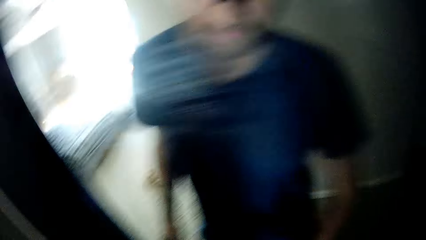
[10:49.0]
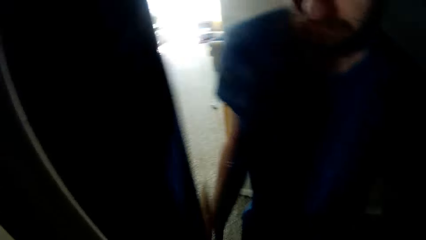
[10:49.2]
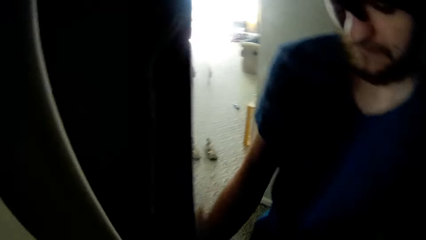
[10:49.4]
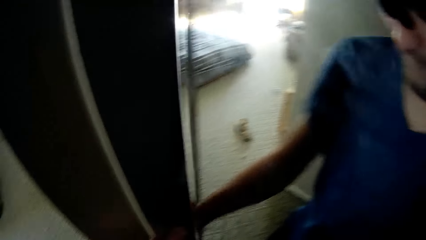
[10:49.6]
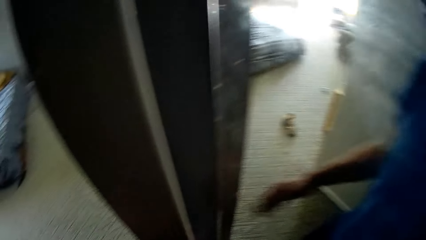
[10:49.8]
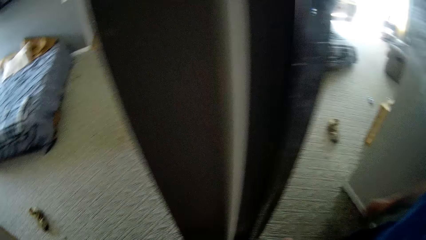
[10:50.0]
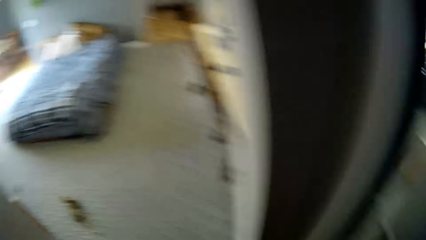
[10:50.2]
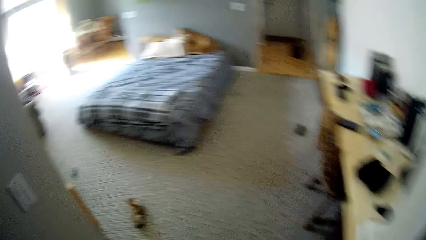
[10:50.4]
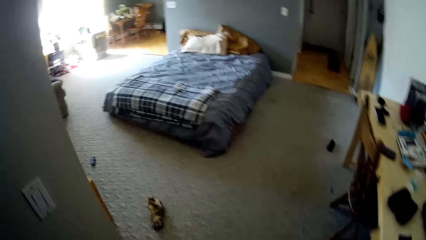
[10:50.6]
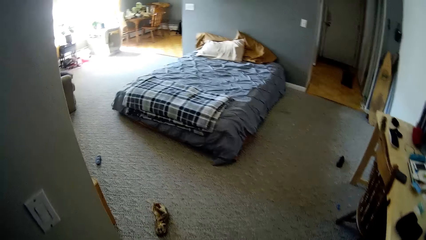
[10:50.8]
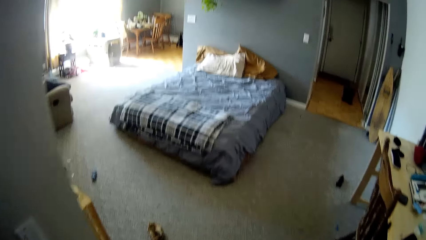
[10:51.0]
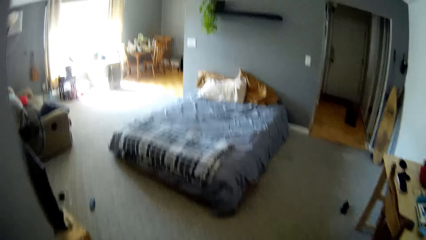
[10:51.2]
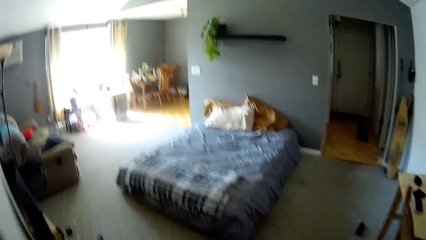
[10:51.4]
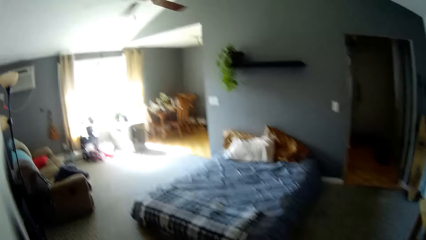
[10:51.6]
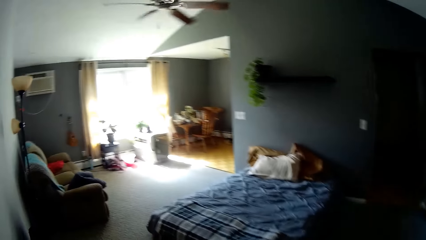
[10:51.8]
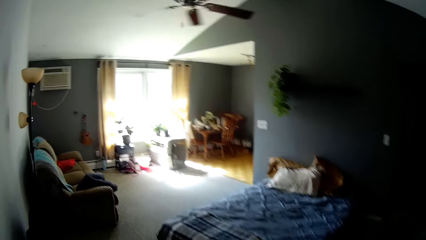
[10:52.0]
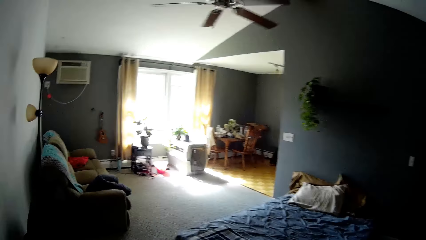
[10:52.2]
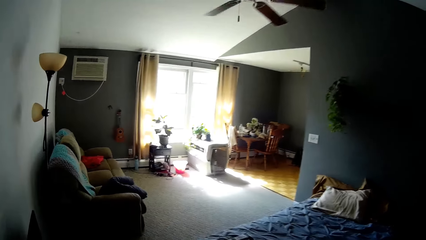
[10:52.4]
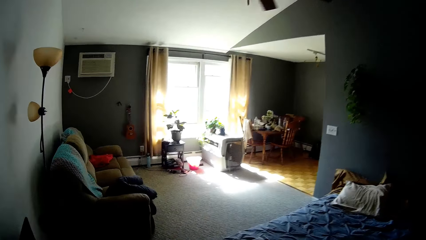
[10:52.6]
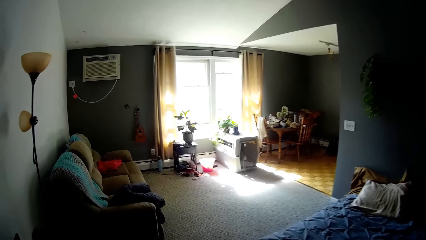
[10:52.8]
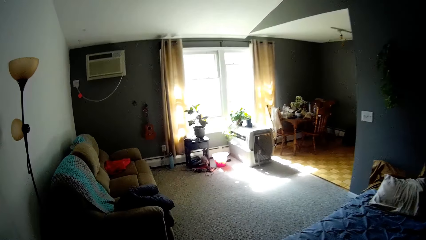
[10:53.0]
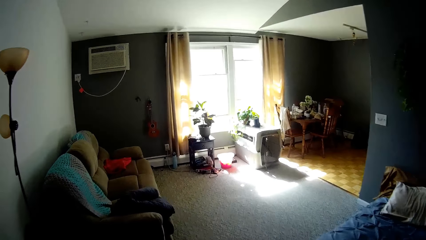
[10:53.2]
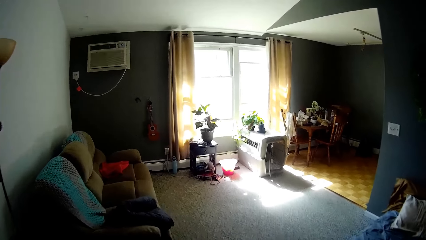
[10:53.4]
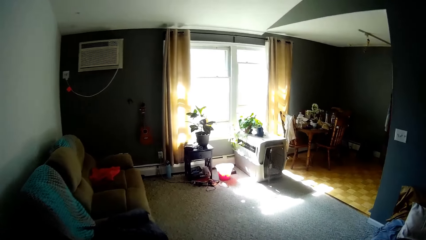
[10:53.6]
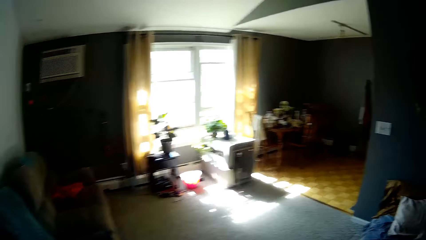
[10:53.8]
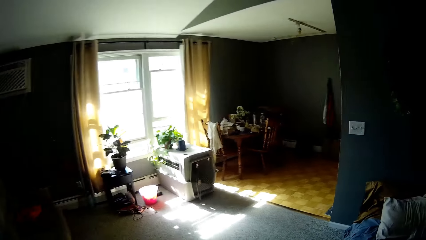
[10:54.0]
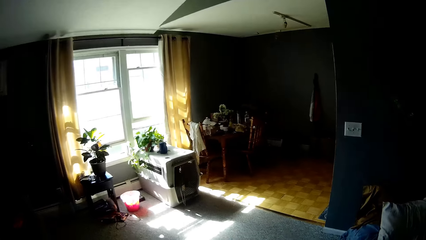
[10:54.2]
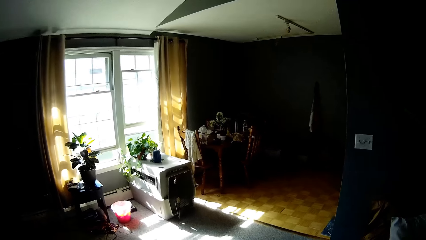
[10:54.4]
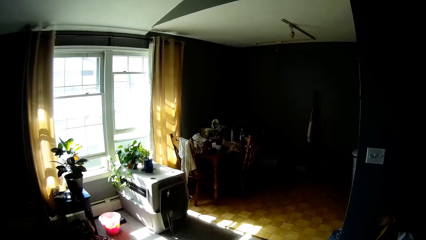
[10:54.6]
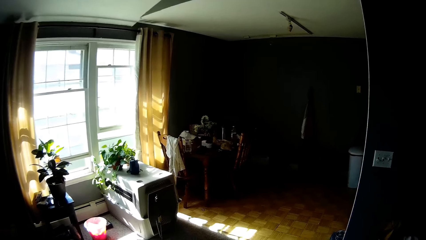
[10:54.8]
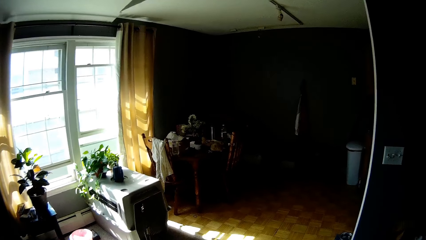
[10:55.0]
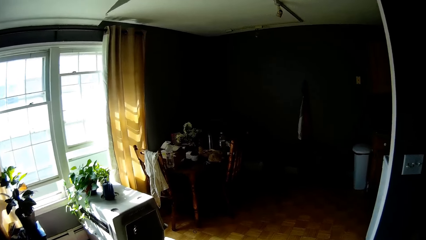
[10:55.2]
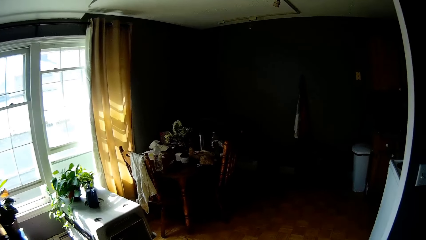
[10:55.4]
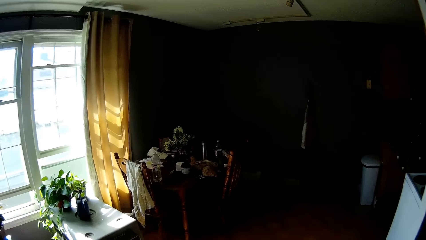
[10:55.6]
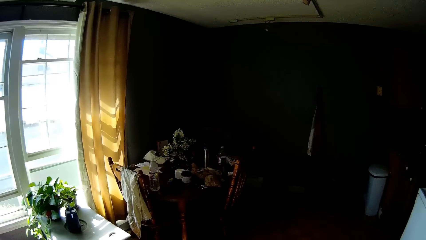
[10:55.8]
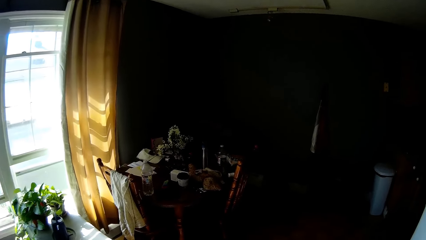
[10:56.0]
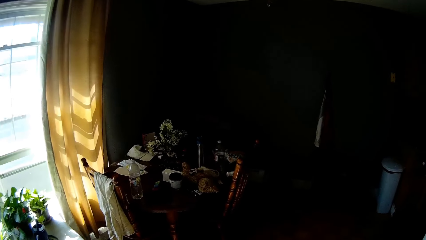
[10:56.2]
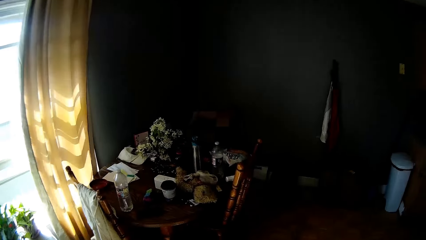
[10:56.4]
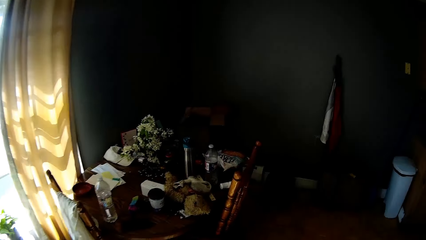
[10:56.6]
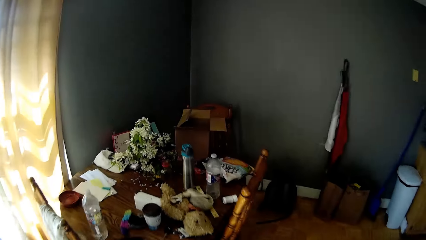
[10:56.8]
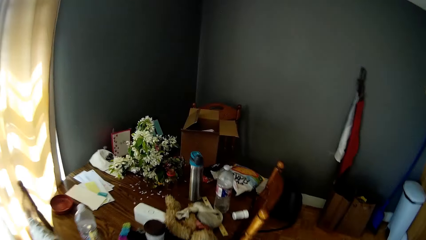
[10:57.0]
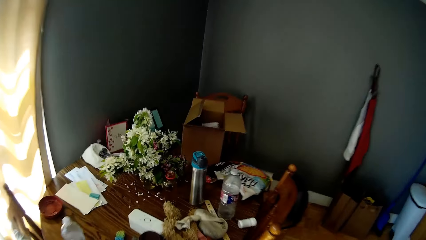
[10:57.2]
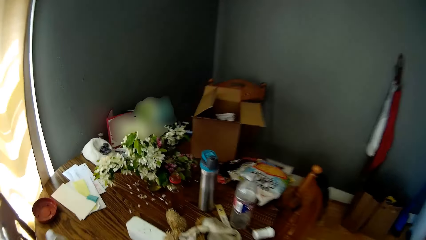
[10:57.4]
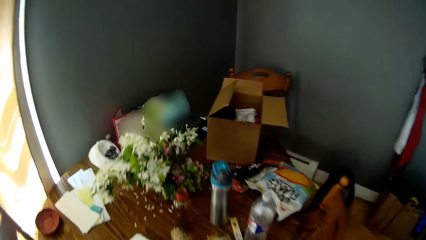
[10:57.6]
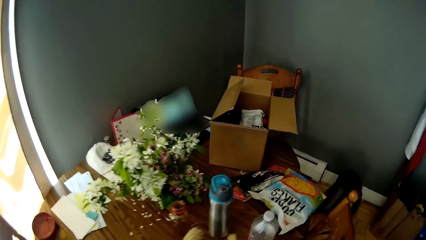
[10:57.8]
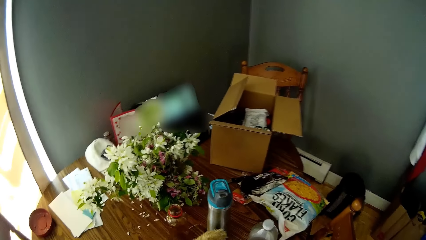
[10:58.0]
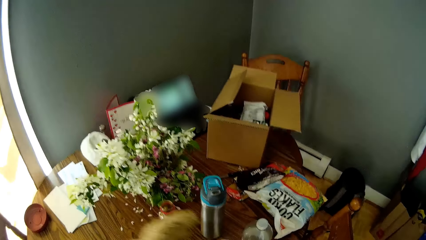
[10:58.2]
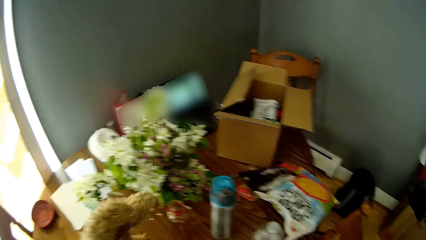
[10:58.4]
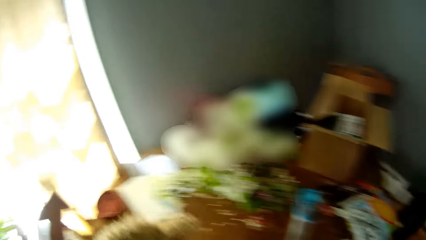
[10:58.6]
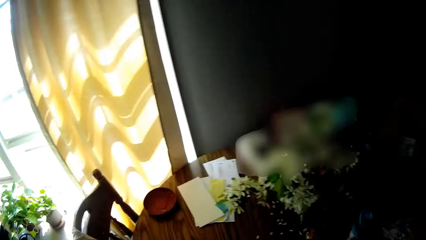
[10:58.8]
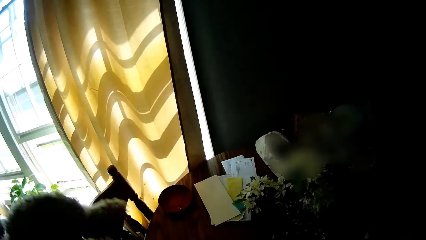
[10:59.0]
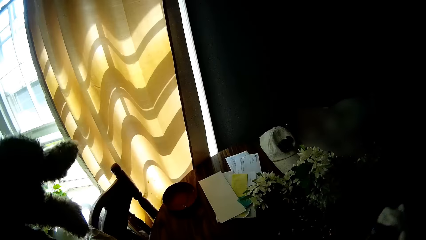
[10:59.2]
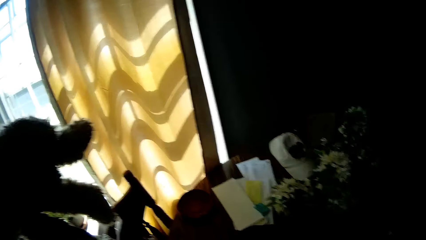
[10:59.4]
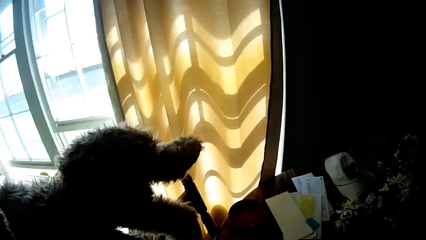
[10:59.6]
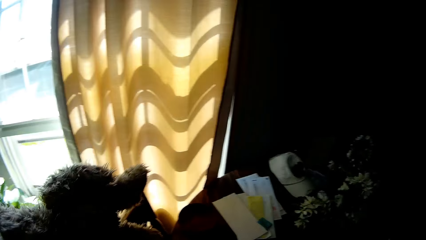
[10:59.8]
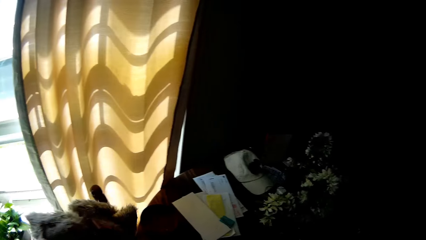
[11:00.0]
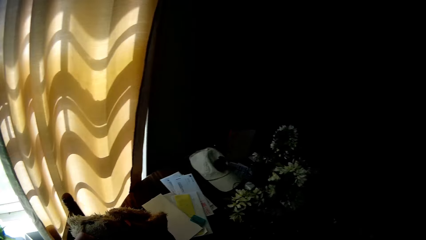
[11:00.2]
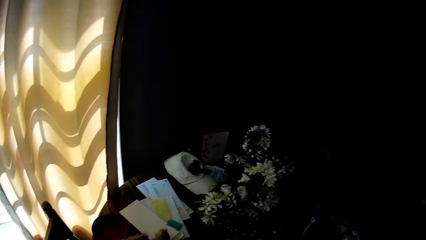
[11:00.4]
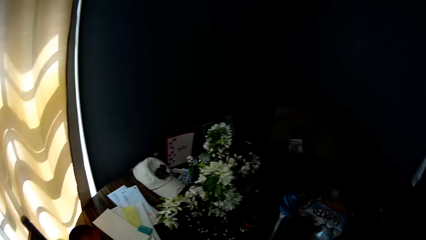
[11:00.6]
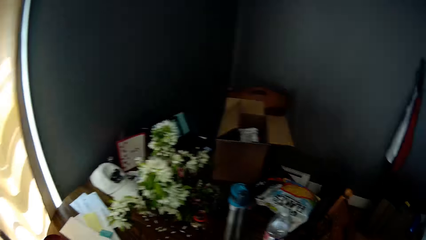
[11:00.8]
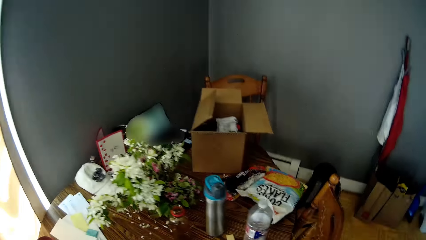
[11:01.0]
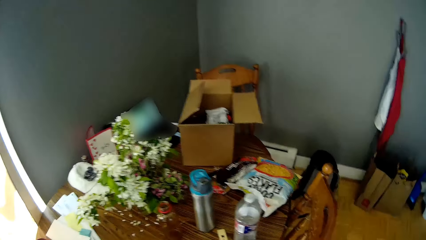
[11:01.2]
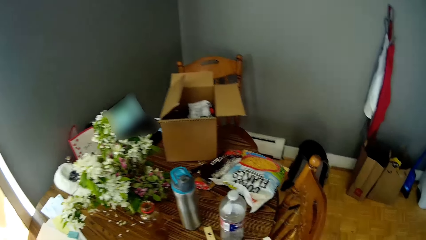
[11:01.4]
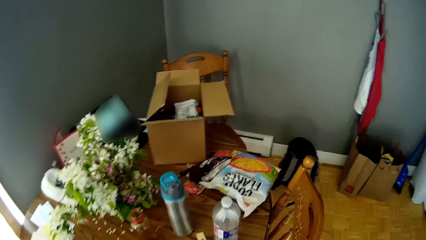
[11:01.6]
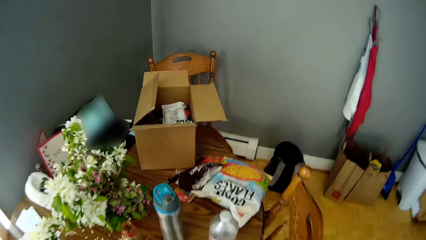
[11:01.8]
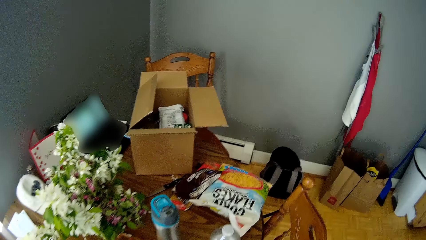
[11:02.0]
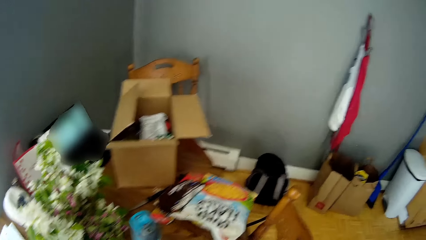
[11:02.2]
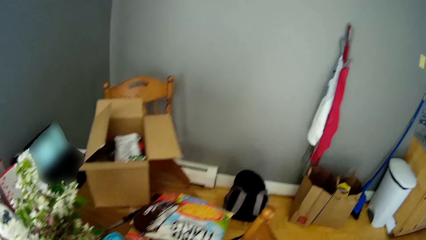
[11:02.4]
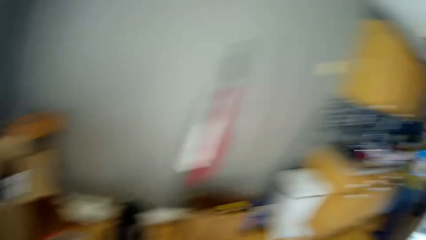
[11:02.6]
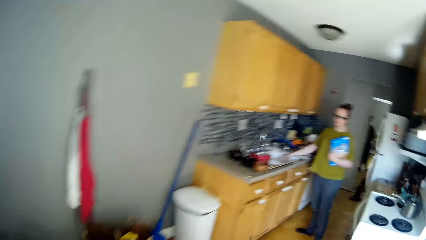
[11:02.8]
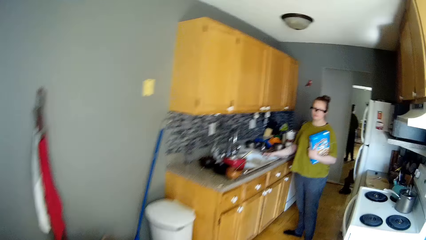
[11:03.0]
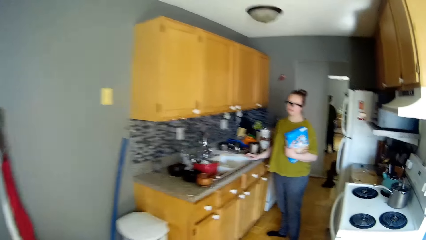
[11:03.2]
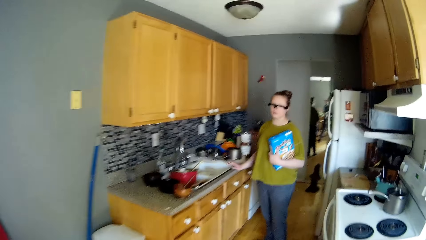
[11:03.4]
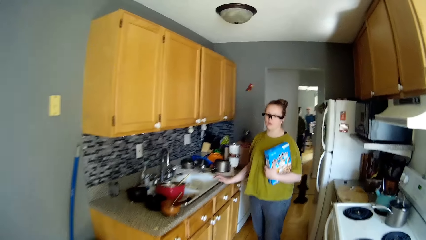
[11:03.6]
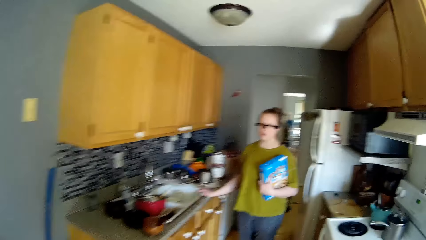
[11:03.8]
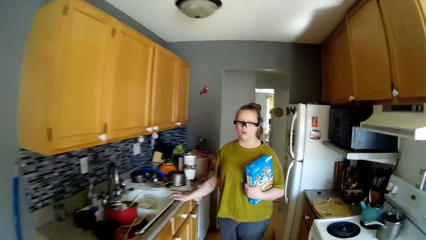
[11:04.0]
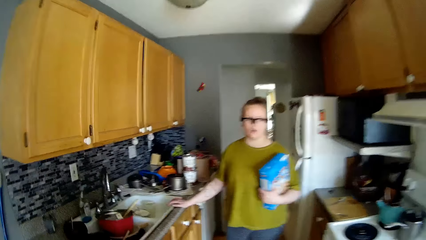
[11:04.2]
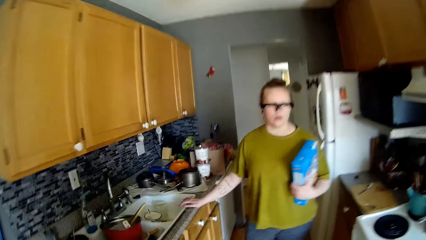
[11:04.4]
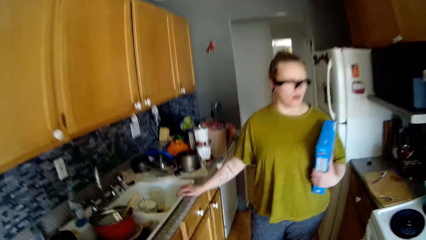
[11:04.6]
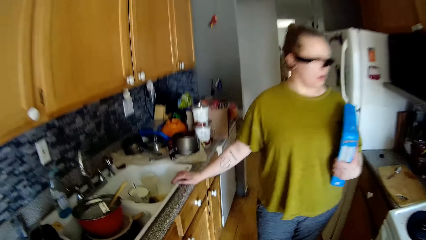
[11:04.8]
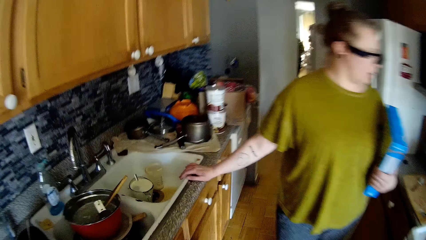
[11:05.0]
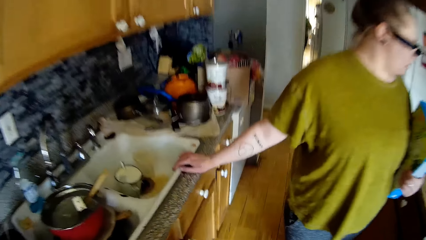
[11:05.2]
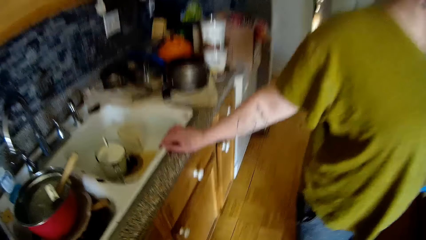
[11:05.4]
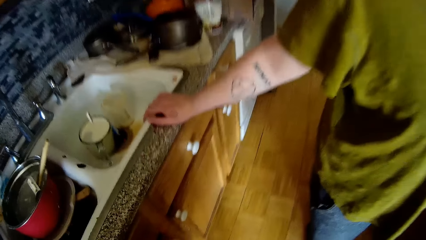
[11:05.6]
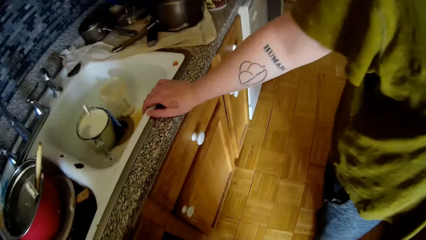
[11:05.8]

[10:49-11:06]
The camera wearer pushes the door to the closet with his right hand. He walks towards the dining room from the closet. He walks to the table. He picks up a teddy bear from the dining table with his left hand. He drops the teddy bear in his left hand on the dining table. He walks towards the kitchen from the dining room. The woman puts her right hand on the cabinet. The camera wearer walks around.
